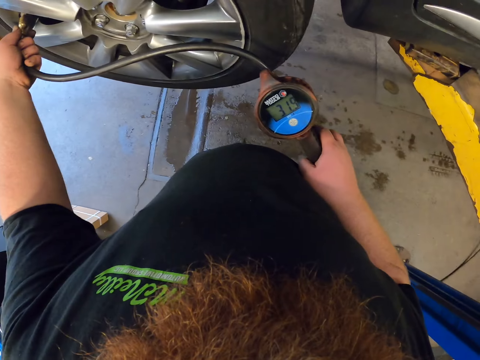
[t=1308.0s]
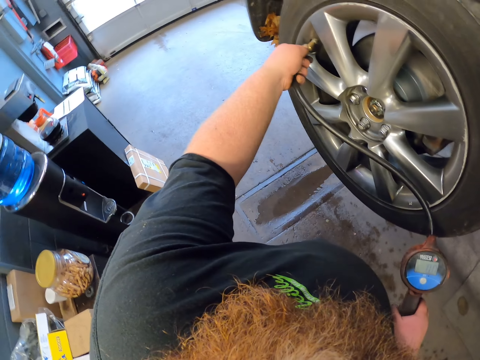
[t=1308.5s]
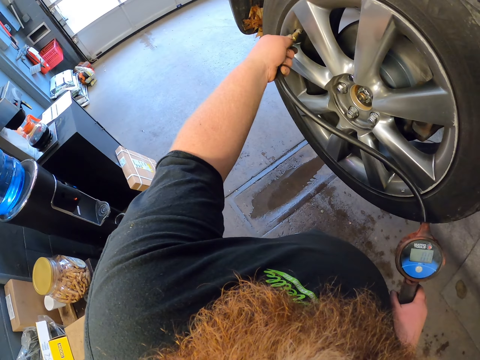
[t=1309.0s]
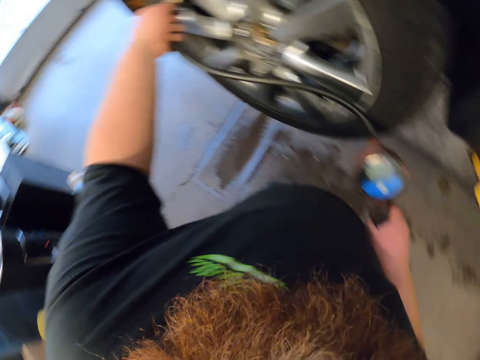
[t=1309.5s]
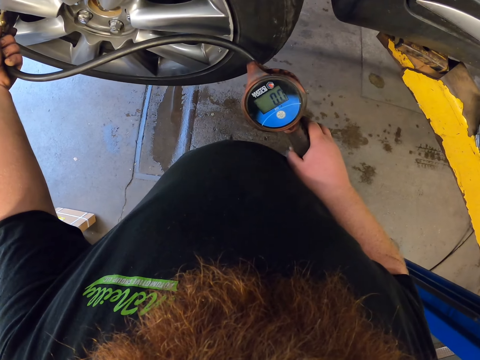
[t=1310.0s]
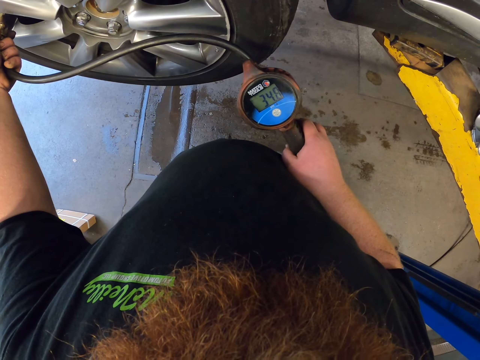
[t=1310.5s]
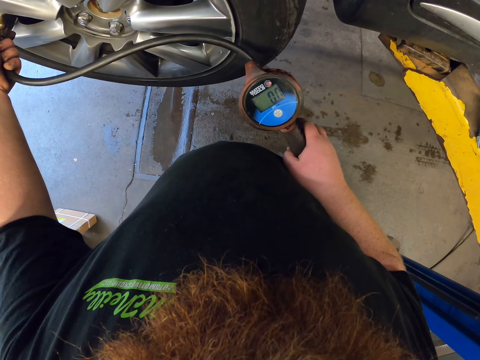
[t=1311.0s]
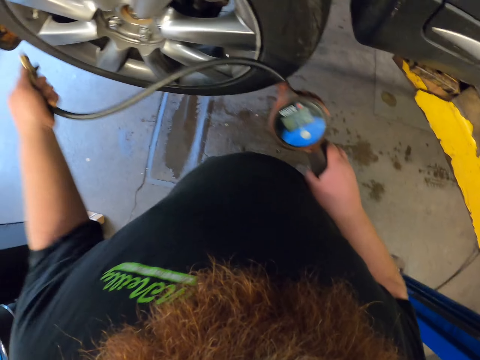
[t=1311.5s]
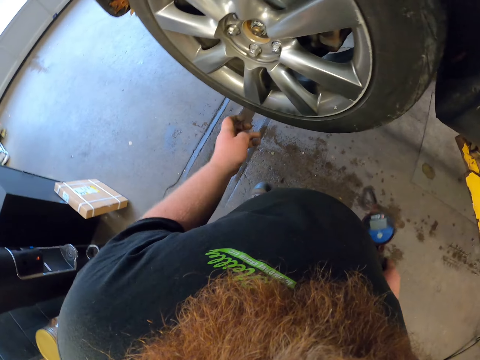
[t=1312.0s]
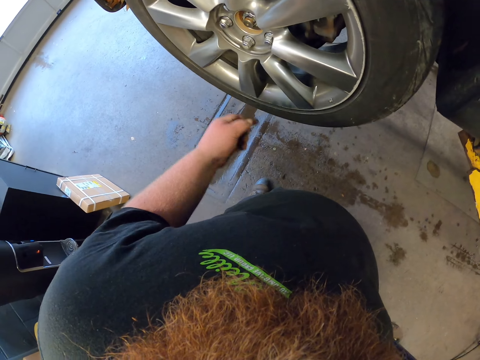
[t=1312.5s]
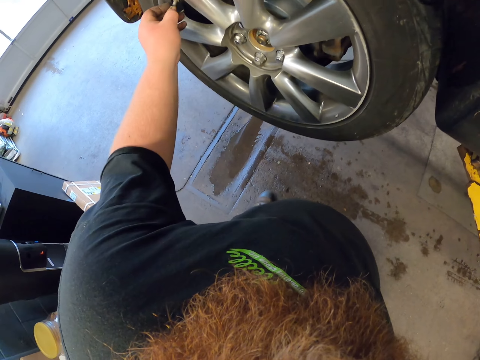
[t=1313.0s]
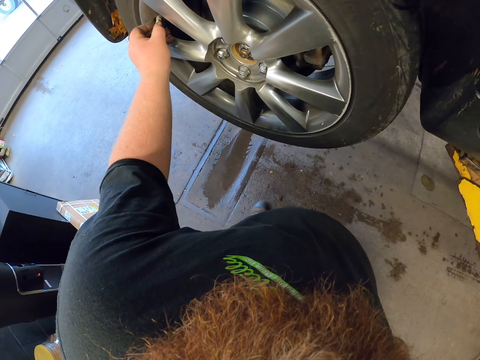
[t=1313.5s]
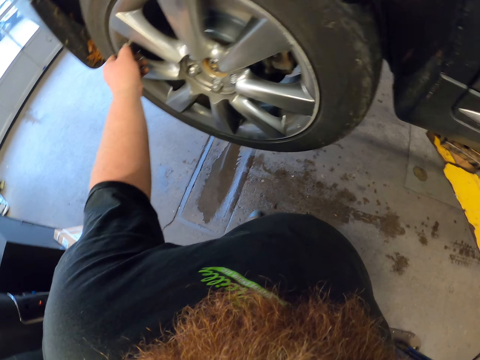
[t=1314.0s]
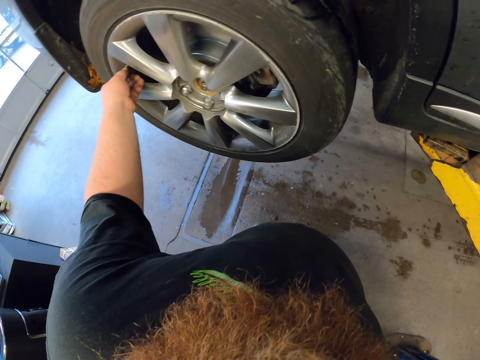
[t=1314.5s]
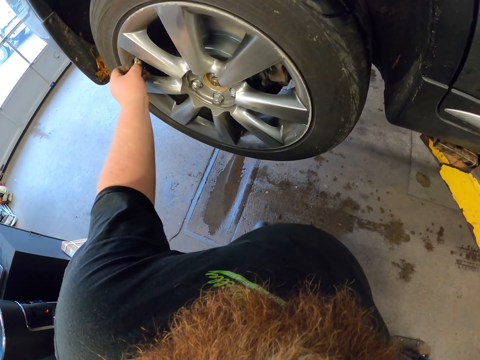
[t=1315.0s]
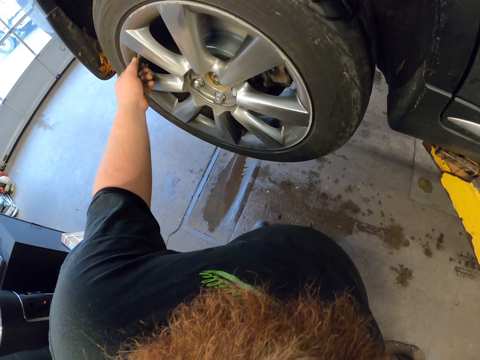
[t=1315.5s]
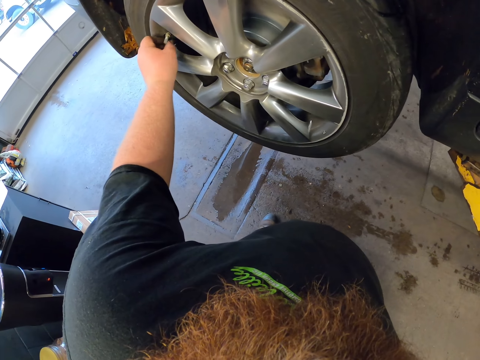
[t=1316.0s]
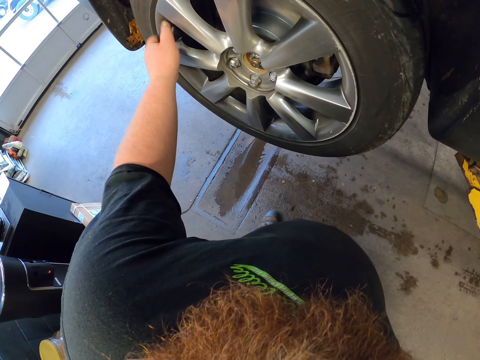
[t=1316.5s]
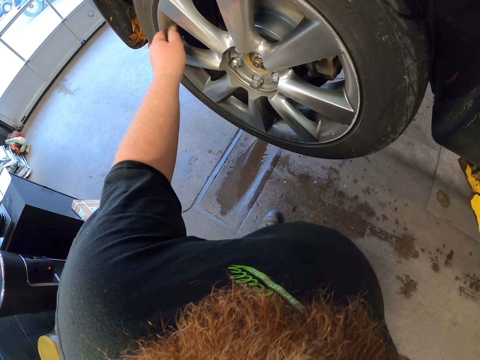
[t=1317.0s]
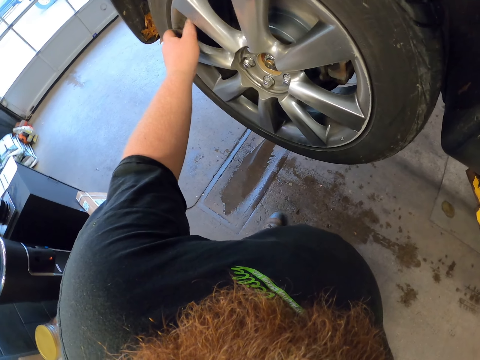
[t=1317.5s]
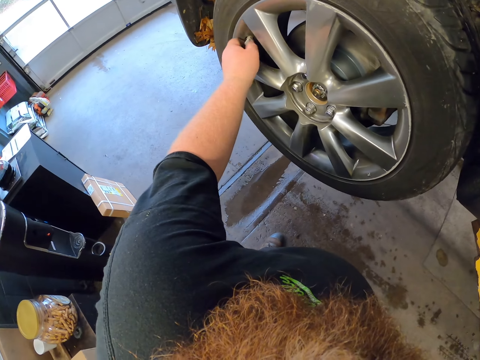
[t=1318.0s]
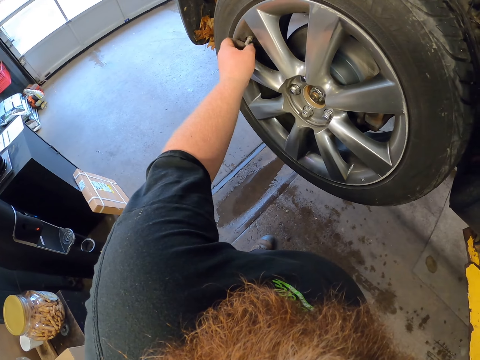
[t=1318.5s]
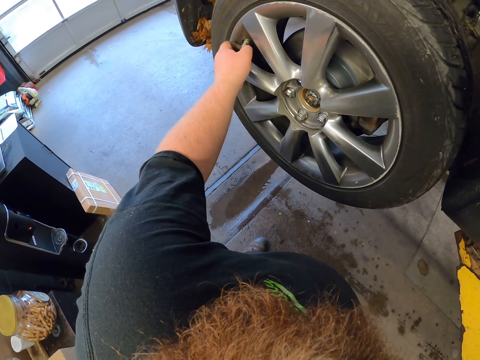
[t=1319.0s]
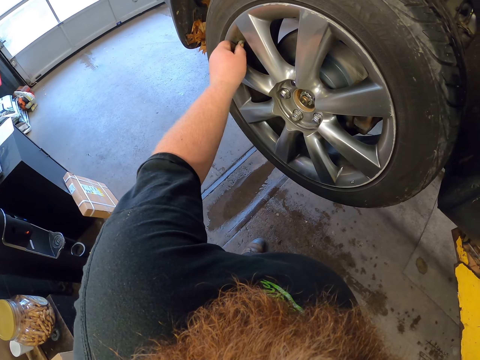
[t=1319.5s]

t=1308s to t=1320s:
The camera wearer measures the pressure on the car wheel. They put pressure in the tire. They drop the pressure tool. They remove the cable on the valve stem. They close the nut. They fix a cap on the valve stem. They tighten the cap.

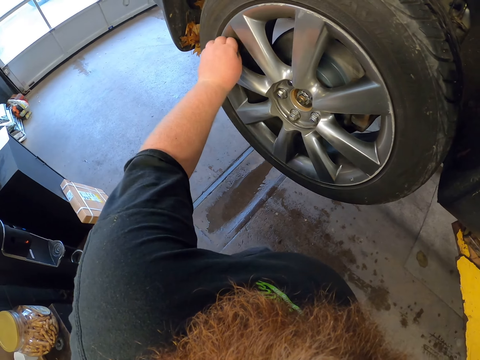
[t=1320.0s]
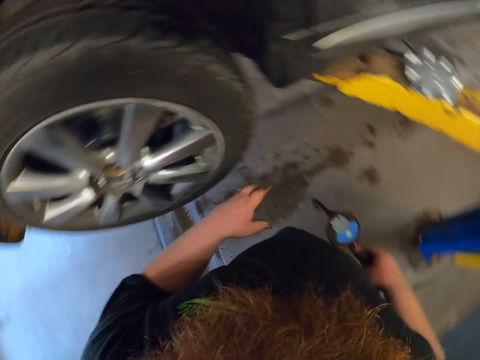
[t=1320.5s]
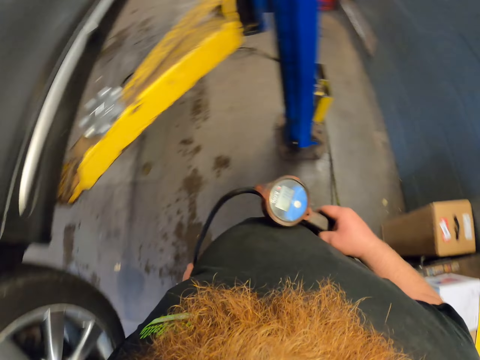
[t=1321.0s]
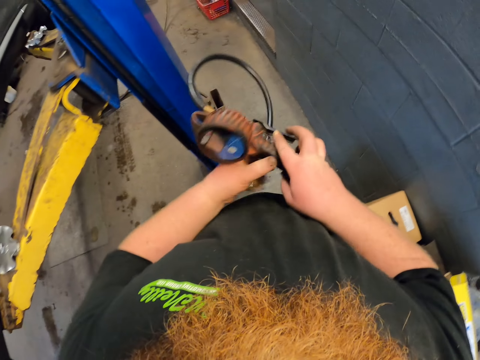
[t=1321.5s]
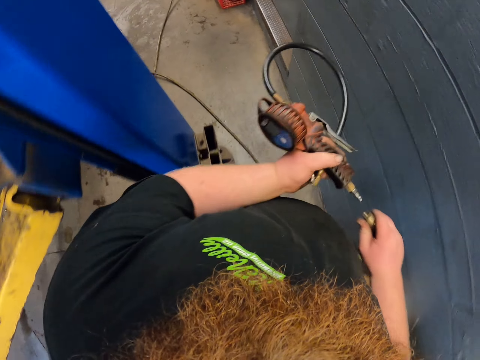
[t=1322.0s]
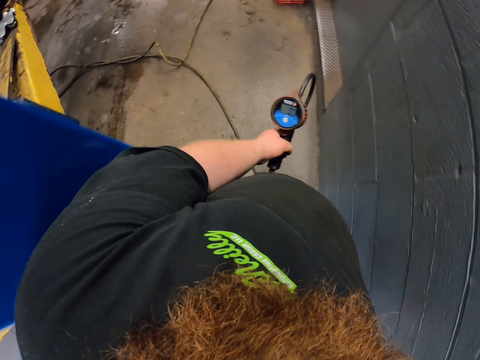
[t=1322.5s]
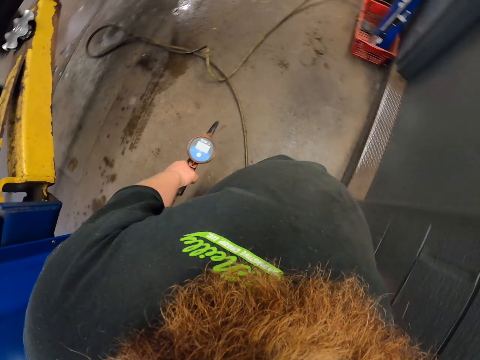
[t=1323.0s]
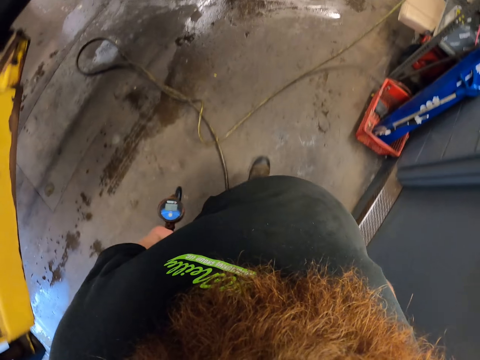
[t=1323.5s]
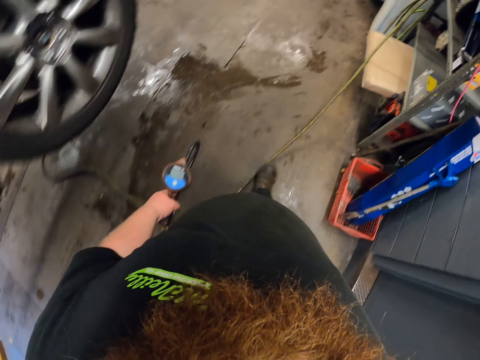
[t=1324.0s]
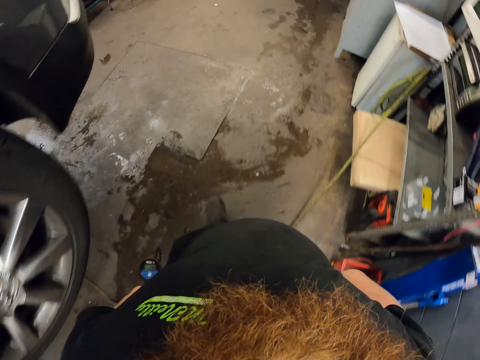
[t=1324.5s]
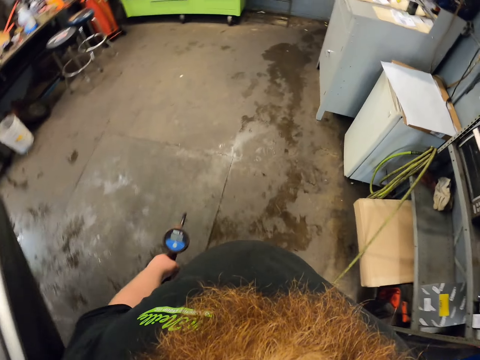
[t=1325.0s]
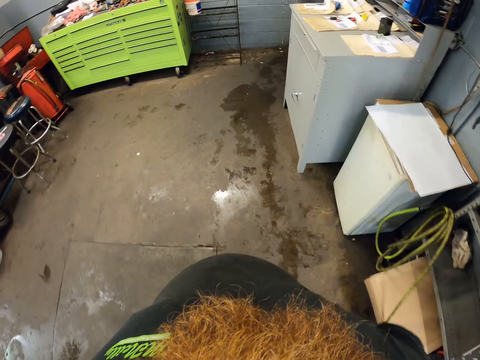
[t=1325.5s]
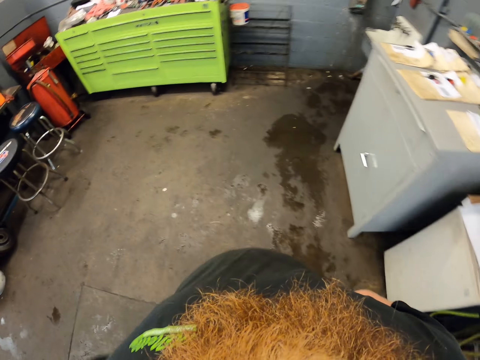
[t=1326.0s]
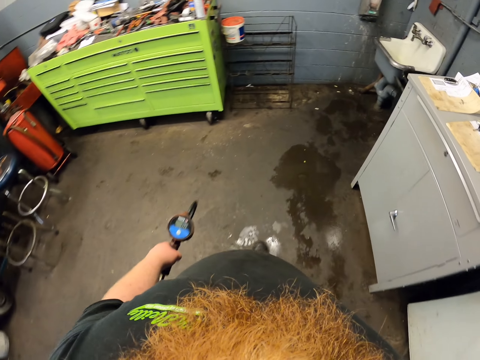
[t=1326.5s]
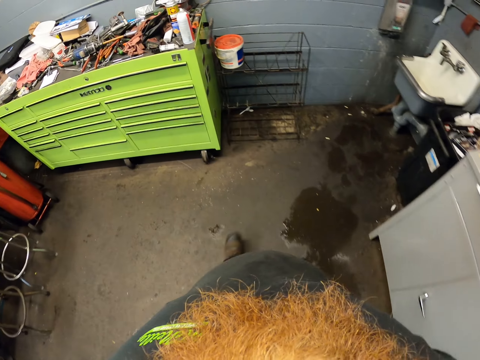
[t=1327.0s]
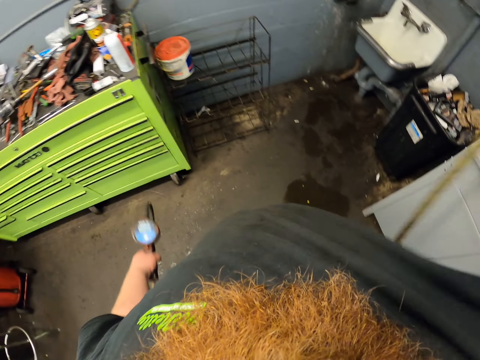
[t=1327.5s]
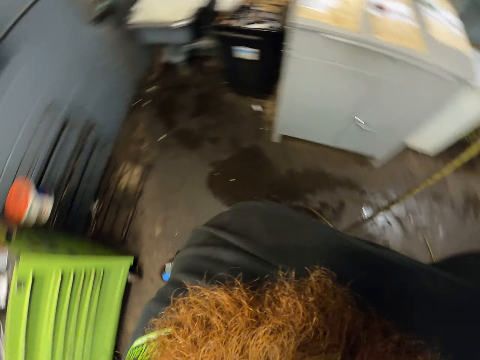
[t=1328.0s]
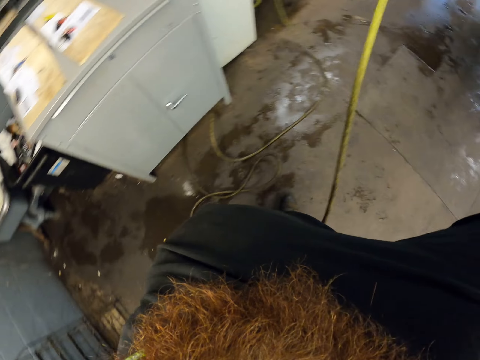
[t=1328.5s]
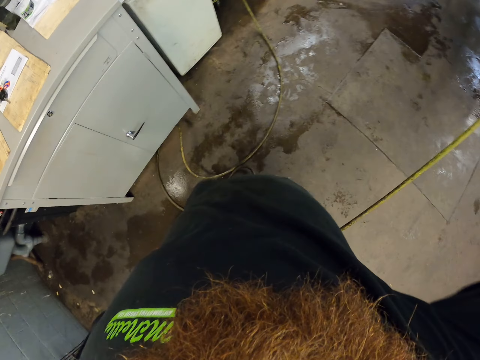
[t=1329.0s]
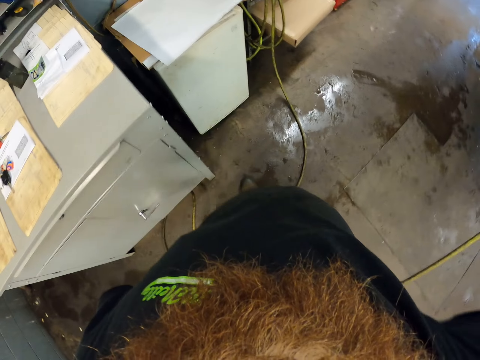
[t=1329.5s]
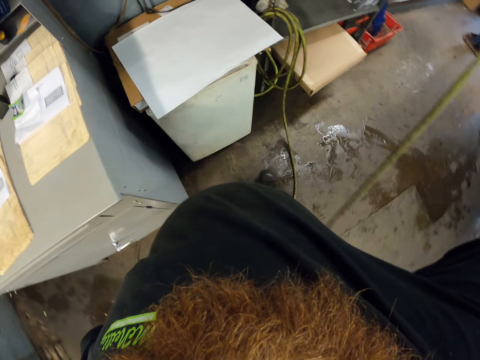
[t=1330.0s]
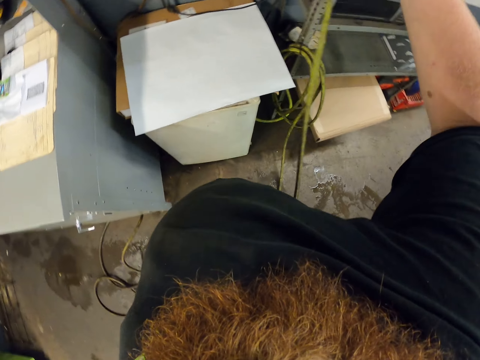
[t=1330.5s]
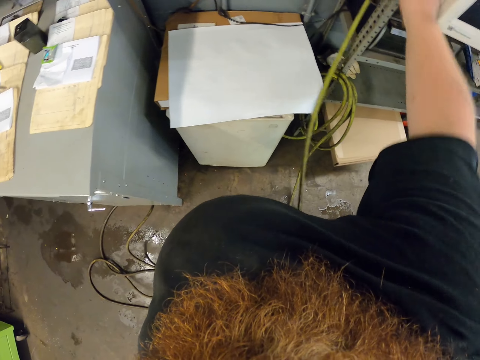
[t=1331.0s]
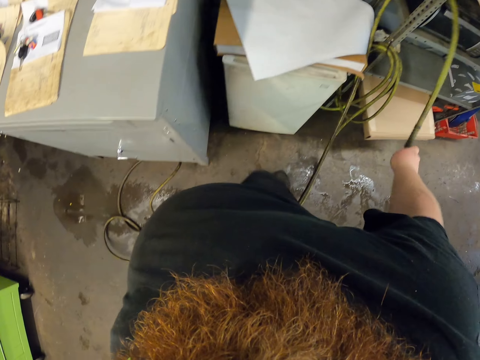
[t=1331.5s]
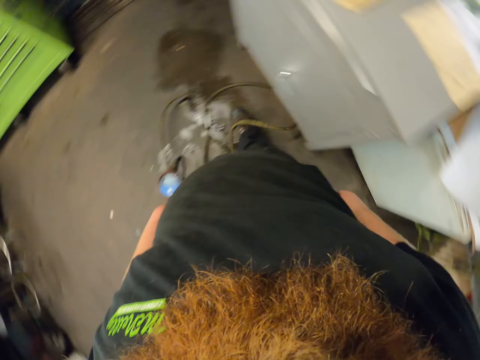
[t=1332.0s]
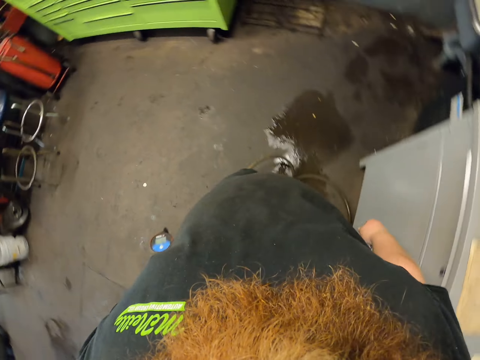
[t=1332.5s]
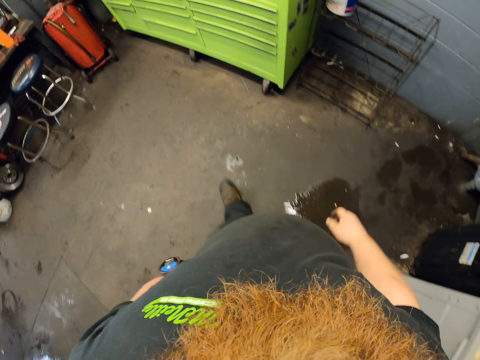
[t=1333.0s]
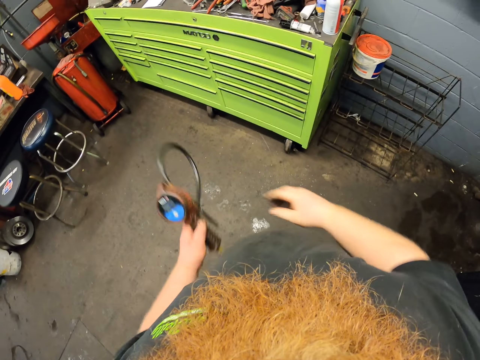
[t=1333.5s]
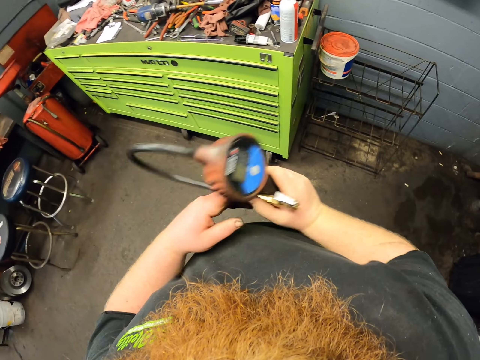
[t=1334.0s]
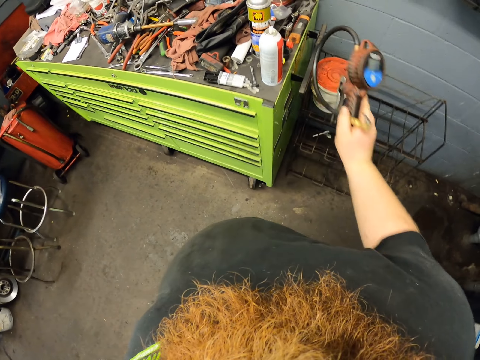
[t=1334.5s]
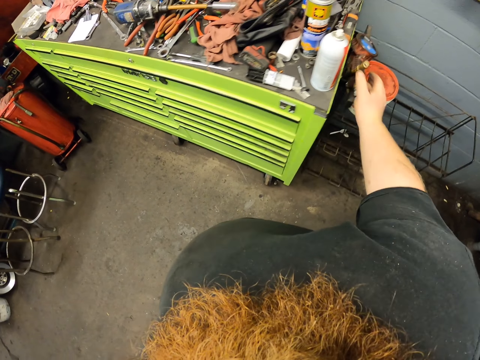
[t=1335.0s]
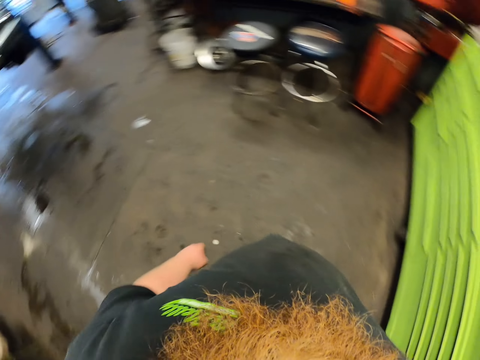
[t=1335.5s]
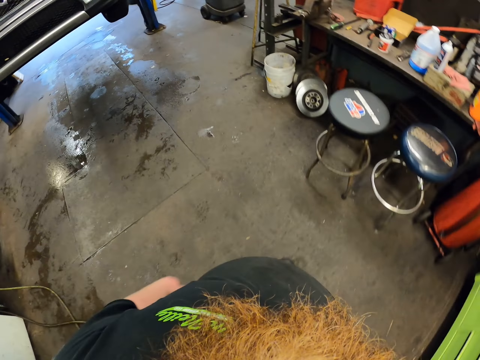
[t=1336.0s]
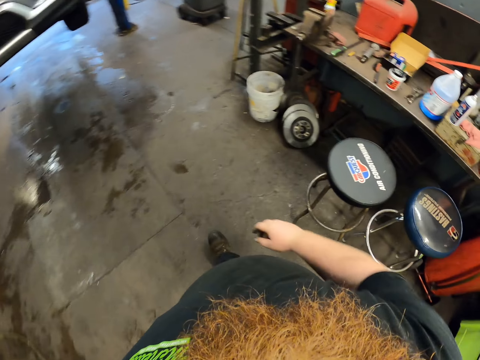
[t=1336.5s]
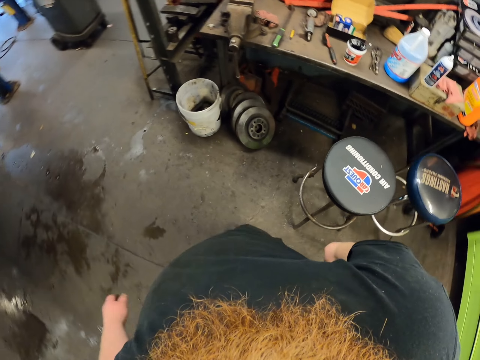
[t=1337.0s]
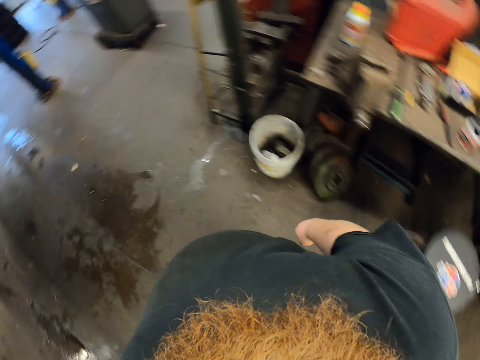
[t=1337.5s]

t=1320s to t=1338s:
The camera wearer grasps a cable. They touch the pressure tool. They measure the pressure on the car wheel. They remove the pipe from the pressure tool. They exchange the tire inflator in the left hand. They walk around the garage. They hang the pipe. They raise the cable. They hang the cable. They move around. They put the tire inflator on a rack. They walk around the garage.
